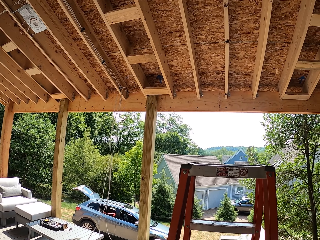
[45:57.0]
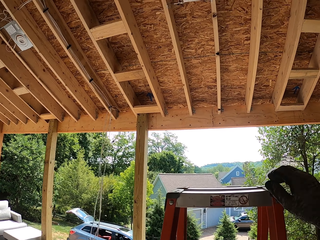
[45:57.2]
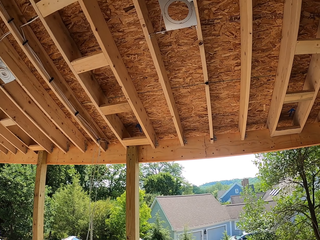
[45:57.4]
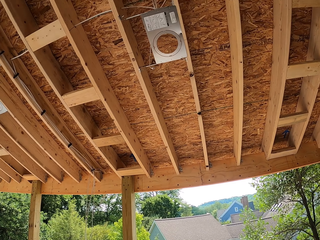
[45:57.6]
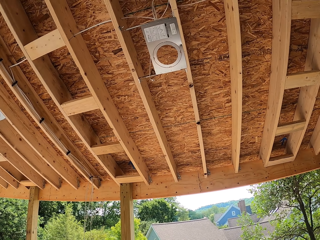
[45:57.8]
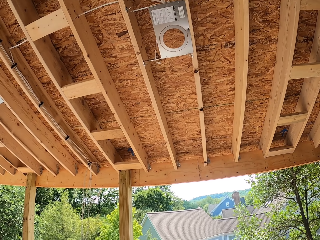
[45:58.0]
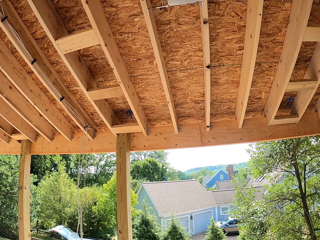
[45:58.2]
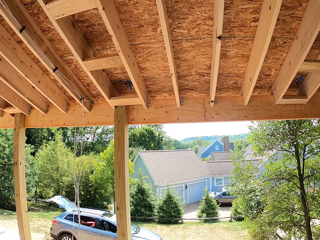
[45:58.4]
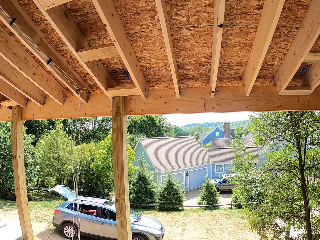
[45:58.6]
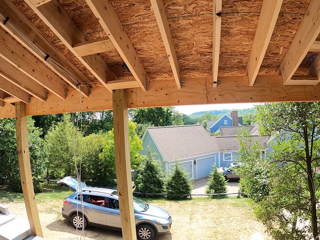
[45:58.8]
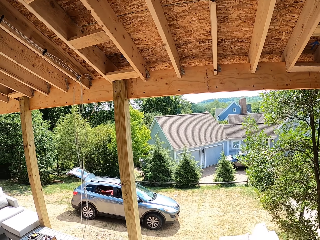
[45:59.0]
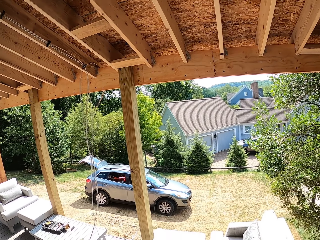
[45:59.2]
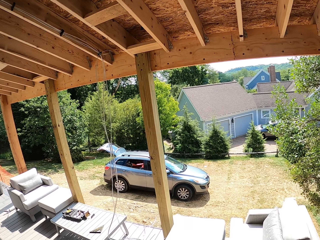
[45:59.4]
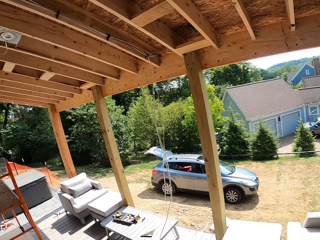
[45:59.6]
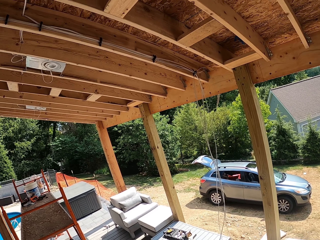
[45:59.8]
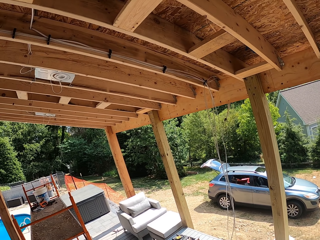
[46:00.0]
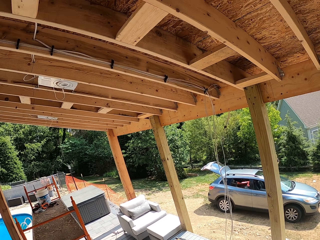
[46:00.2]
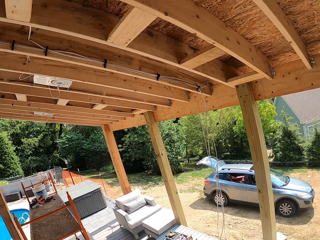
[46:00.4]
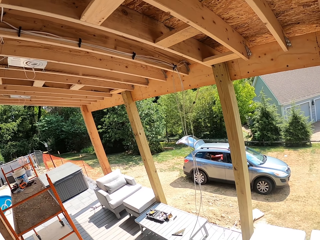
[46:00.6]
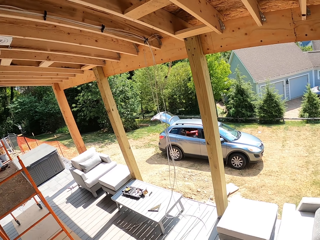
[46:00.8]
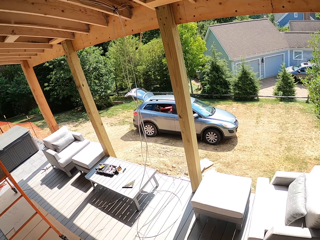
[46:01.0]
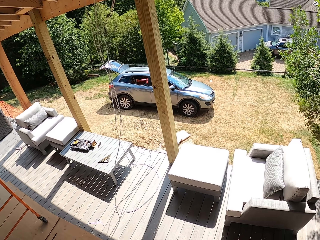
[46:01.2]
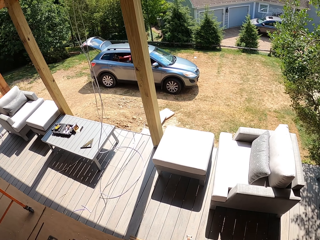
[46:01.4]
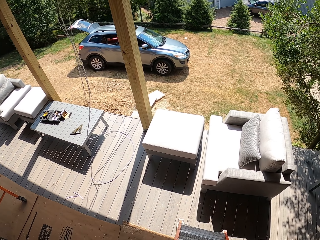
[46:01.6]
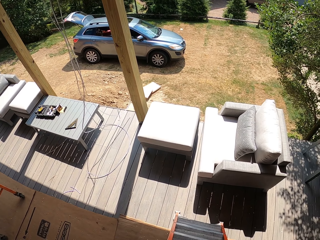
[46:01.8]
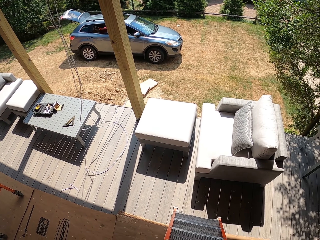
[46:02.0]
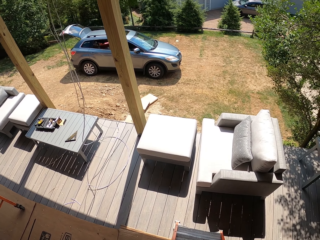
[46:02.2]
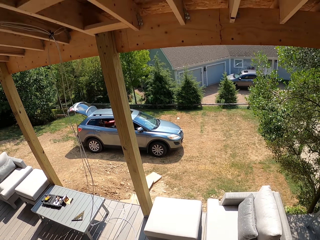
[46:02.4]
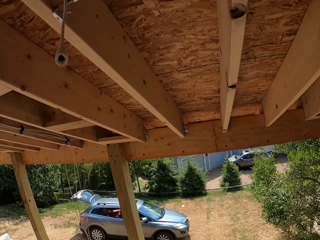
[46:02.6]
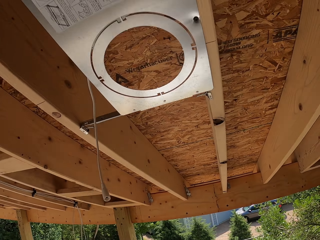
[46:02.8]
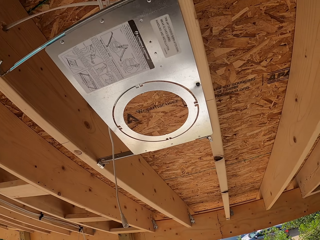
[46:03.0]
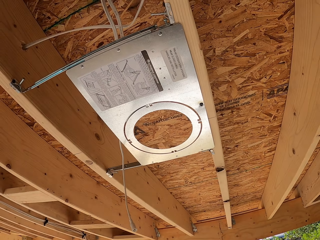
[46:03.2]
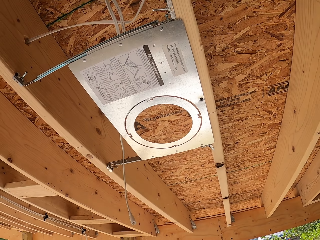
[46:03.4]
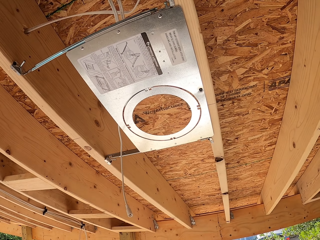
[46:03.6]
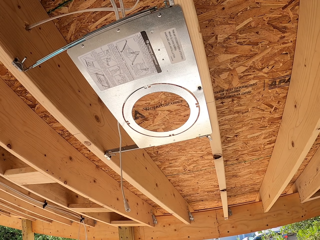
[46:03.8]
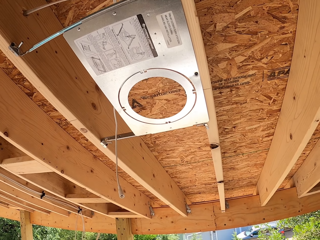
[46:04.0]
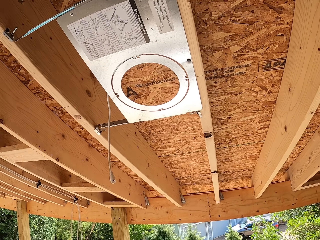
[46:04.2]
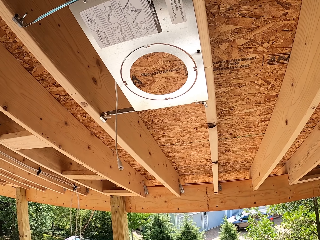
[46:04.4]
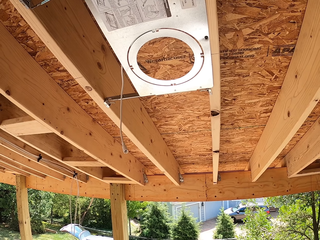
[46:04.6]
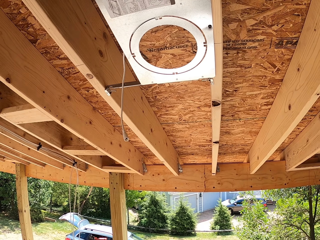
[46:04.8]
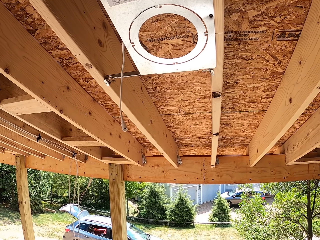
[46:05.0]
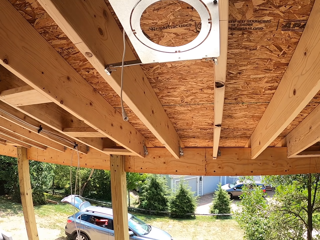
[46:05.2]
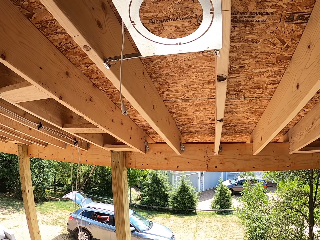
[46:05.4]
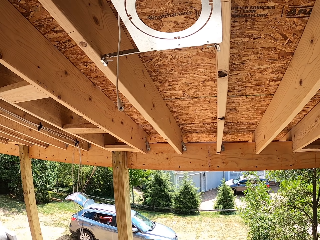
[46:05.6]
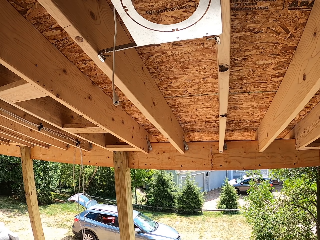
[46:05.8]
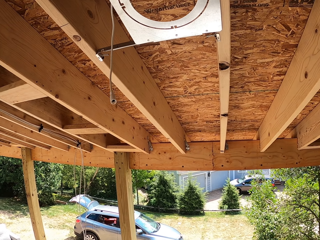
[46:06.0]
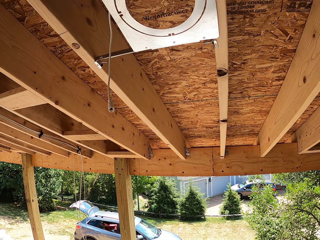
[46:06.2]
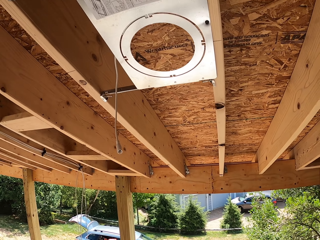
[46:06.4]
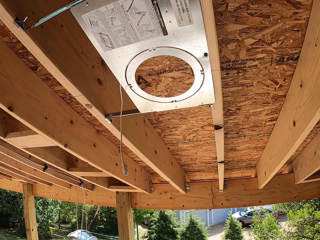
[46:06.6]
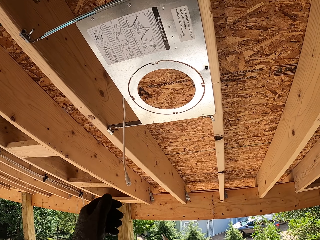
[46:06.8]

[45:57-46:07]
The camera wearer walks up the ladder. They look around.

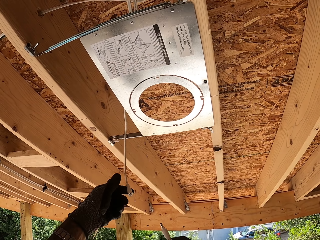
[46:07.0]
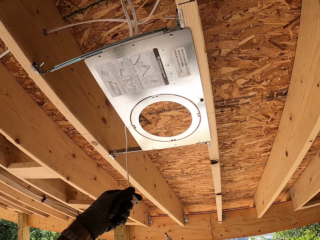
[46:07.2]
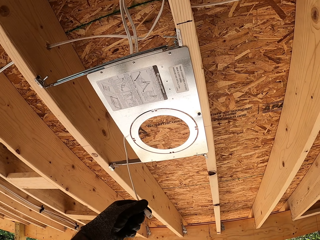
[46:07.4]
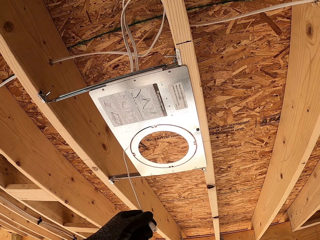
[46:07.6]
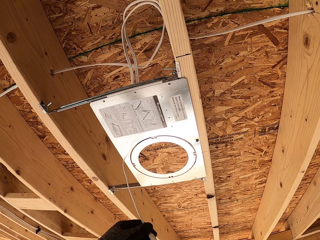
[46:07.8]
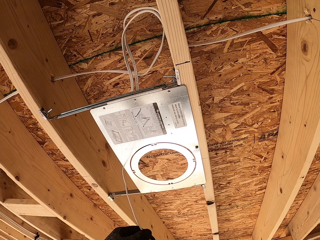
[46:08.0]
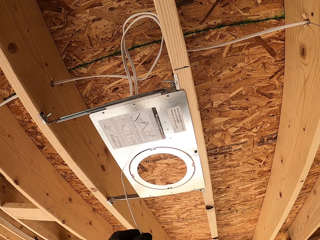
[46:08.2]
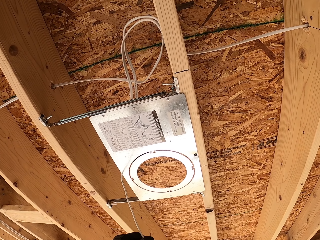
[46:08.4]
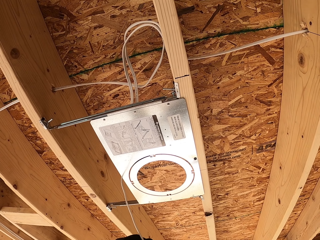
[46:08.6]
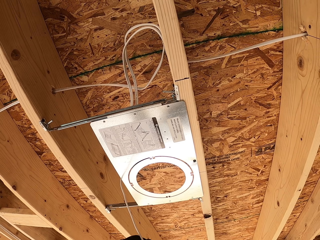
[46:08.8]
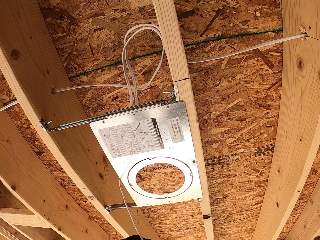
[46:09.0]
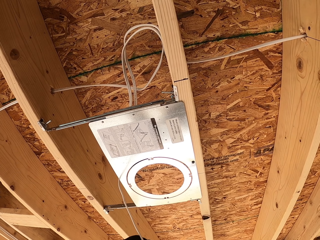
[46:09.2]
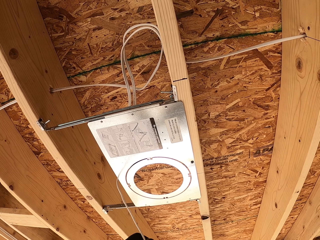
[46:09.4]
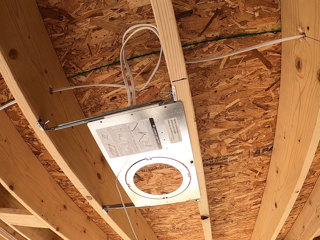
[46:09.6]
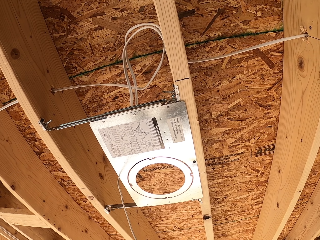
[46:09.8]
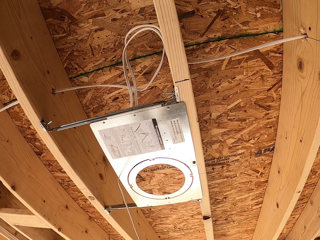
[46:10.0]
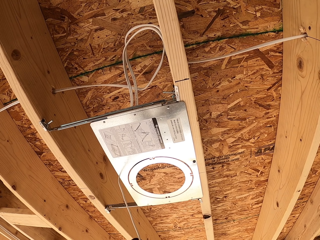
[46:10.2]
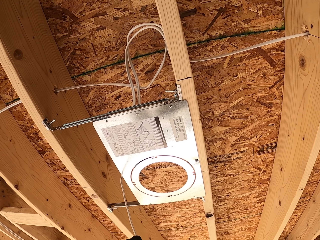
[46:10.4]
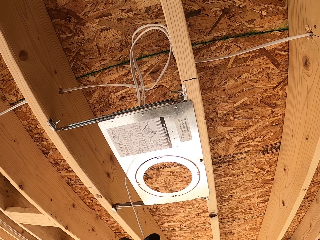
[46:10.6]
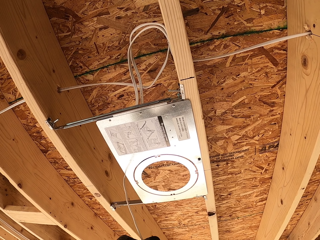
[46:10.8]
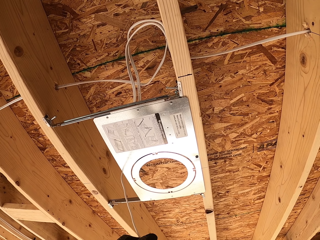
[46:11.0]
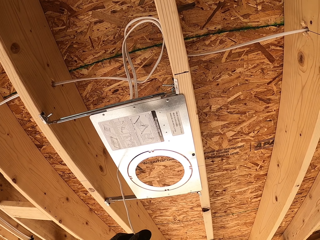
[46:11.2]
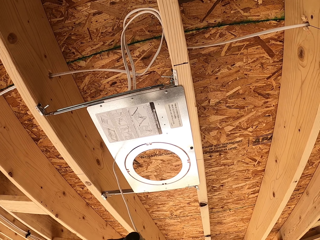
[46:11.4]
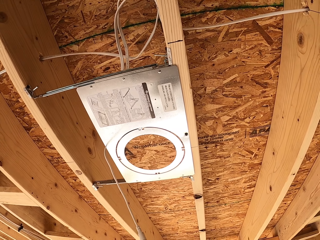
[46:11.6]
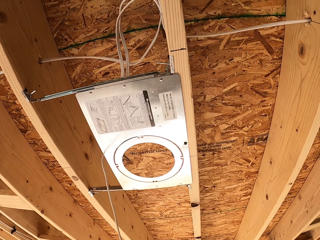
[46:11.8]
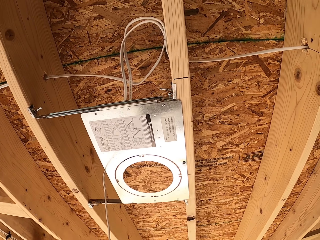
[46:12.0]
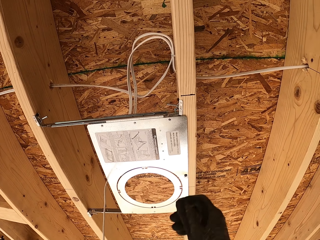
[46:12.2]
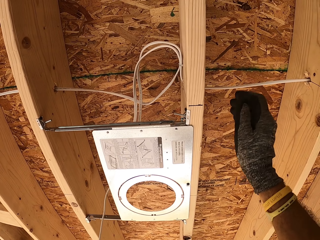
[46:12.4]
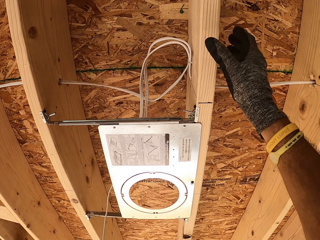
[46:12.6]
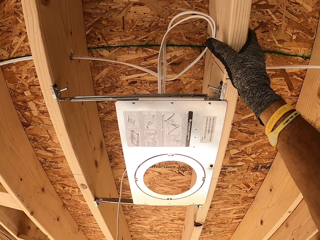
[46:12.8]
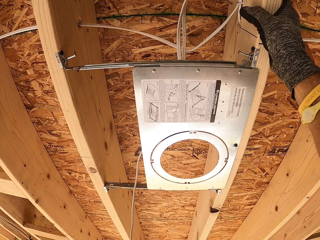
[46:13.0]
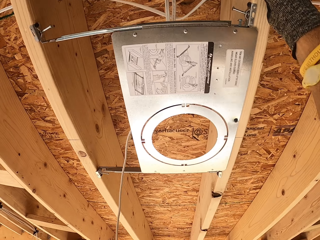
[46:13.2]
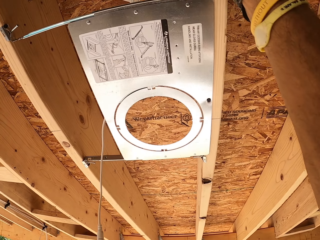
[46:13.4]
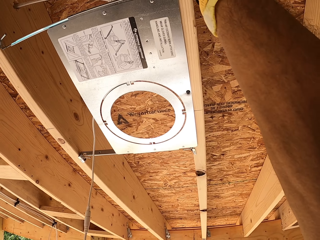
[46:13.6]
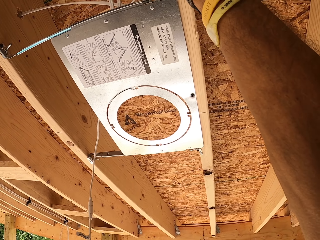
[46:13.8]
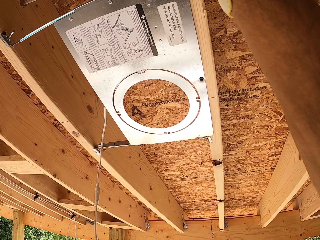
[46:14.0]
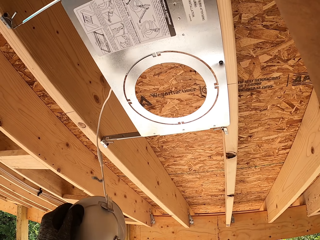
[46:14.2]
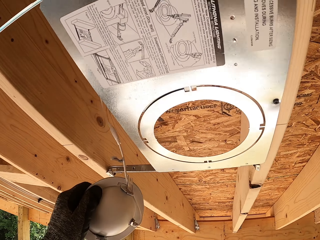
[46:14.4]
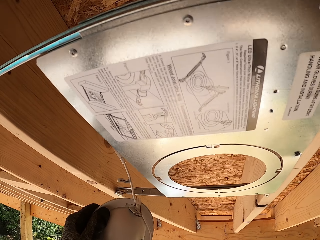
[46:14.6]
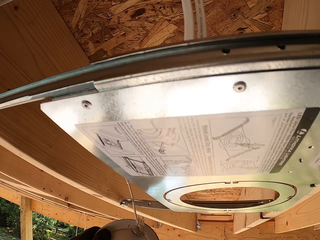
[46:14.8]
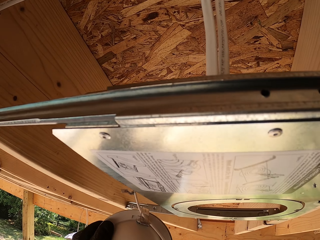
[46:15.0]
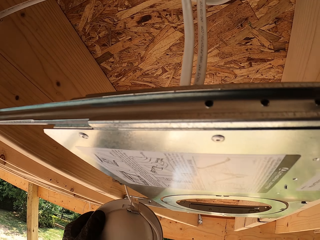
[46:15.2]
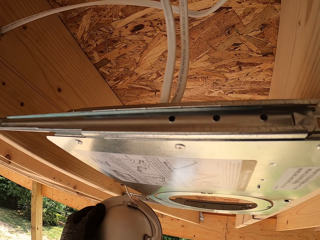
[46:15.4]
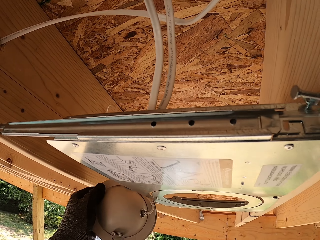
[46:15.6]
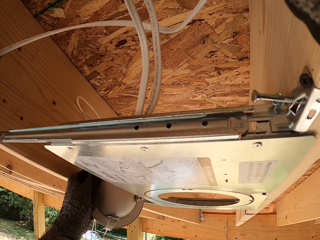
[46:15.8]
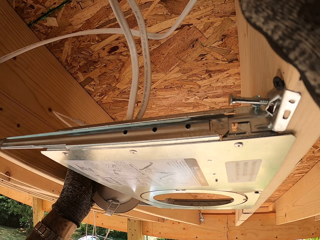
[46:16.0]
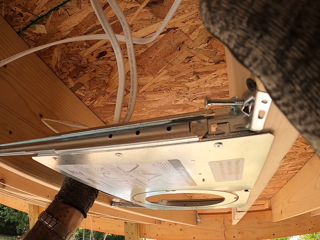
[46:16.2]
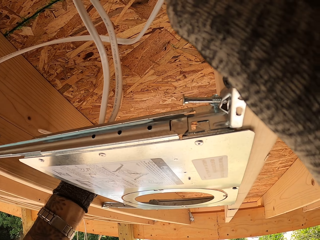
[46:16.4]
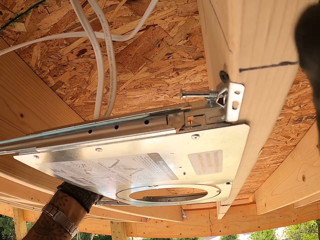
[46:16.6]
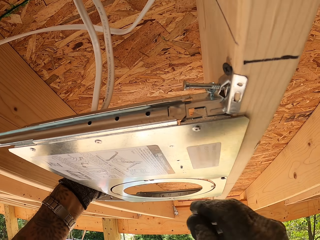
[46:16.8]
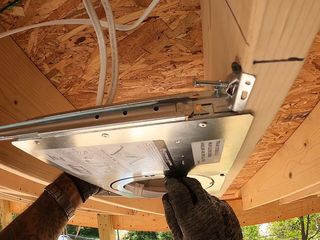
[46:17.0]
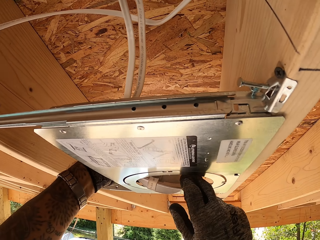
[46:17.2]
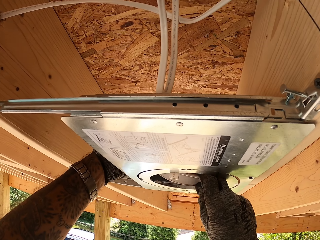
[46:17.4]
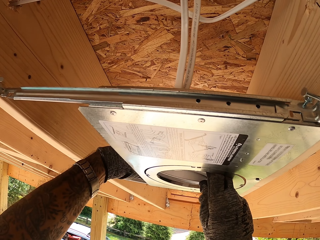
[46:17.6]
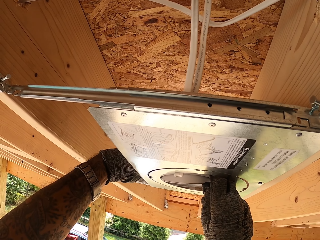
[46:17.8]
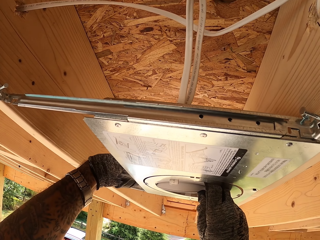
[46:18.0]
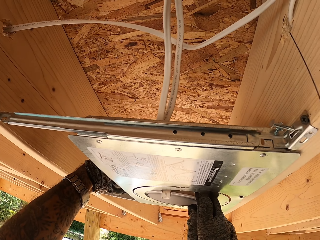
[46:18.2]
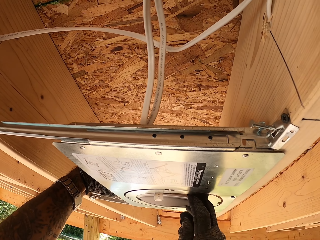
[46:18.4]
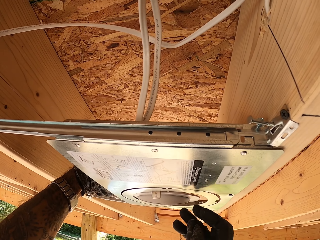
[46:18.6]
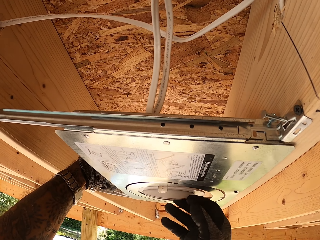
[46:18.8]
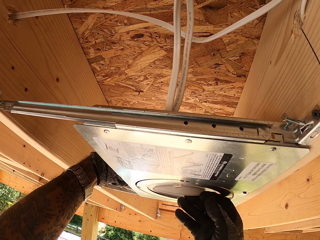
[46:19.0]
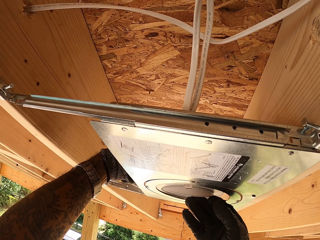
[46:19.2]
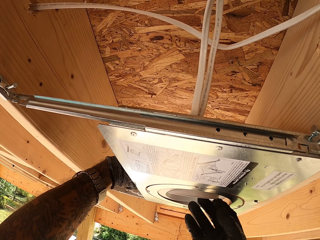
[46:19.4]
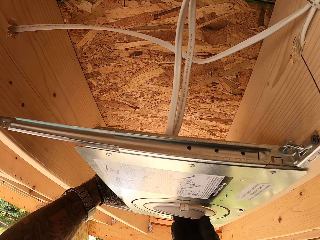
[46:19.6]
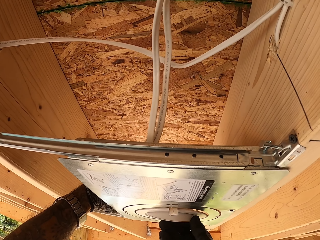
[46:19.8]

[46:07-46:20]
The camera wearer connects a cable to the circular bulb. They hold on the frame. They connect the circular bulb.
